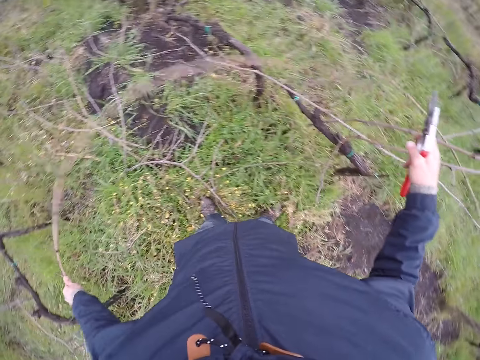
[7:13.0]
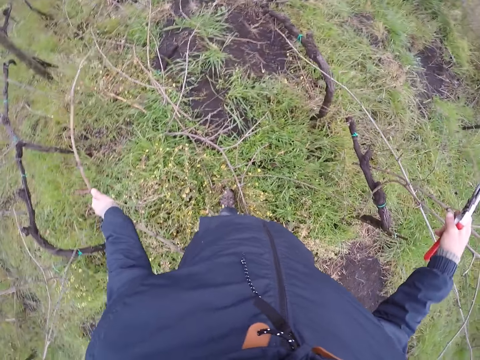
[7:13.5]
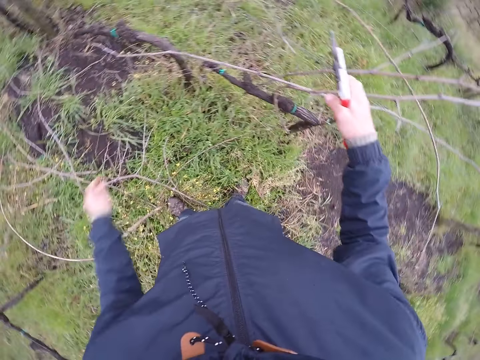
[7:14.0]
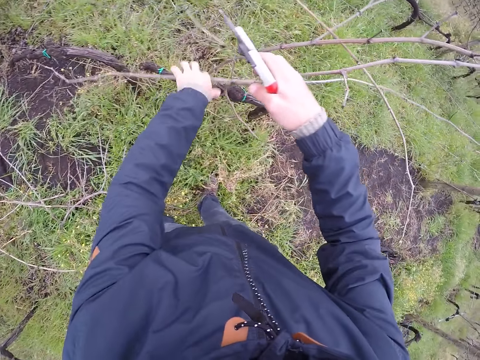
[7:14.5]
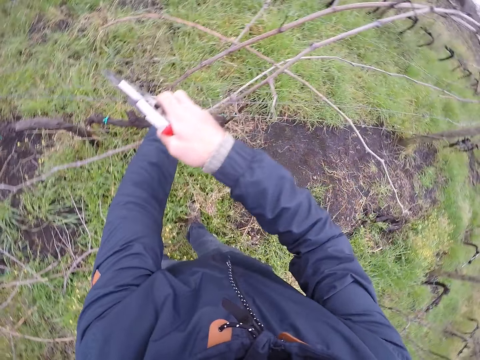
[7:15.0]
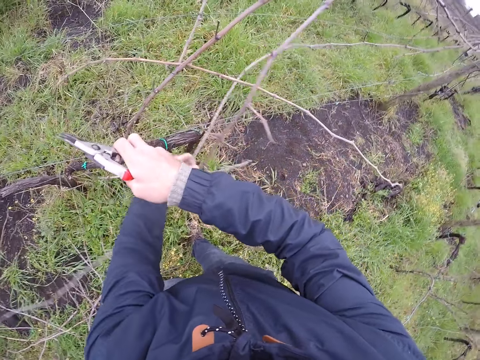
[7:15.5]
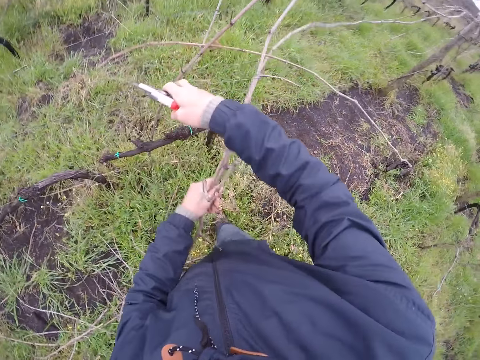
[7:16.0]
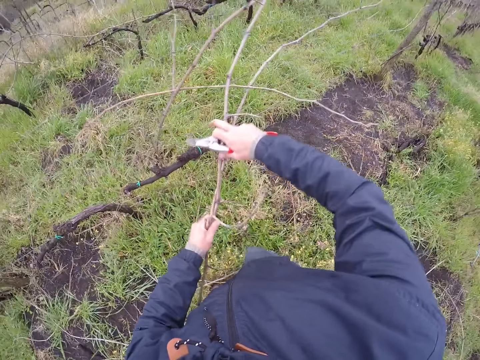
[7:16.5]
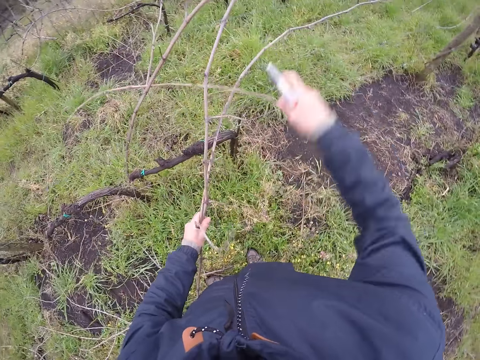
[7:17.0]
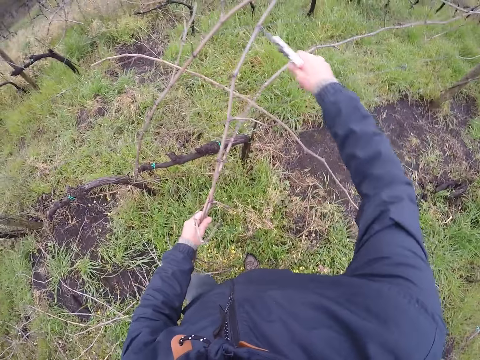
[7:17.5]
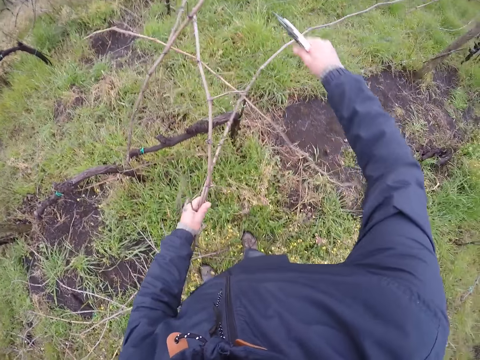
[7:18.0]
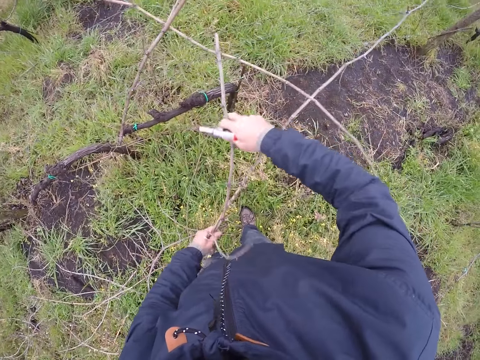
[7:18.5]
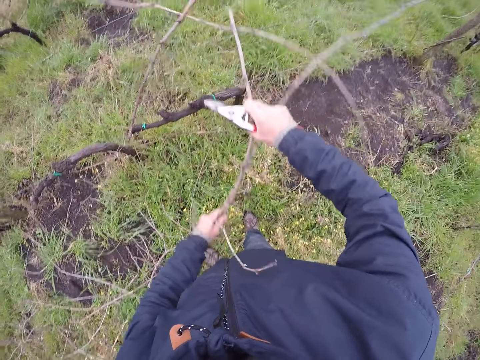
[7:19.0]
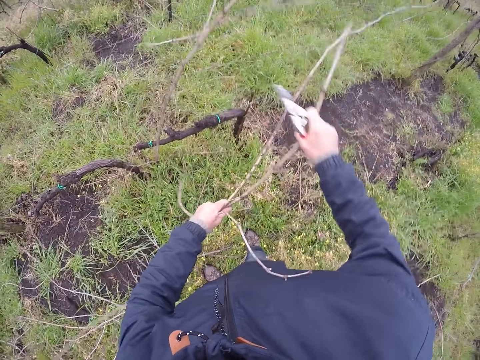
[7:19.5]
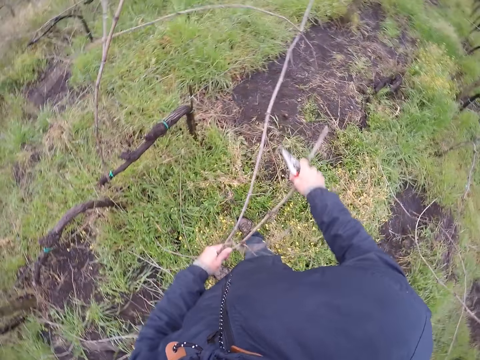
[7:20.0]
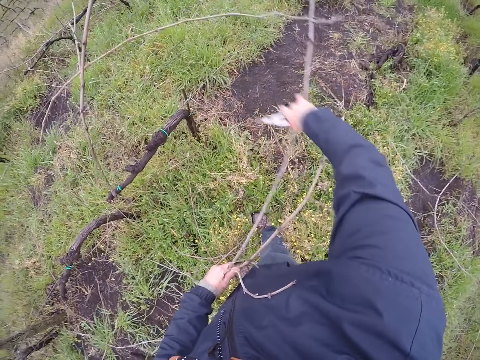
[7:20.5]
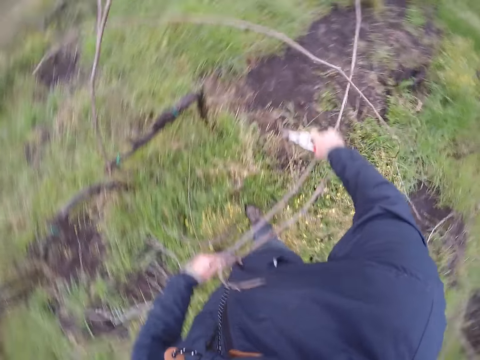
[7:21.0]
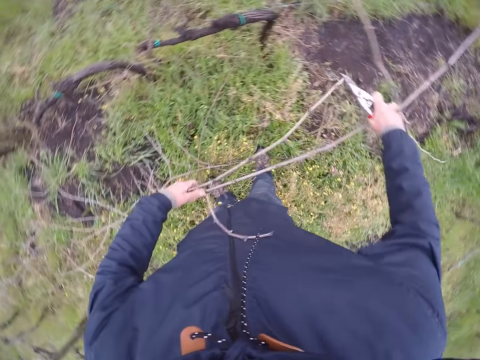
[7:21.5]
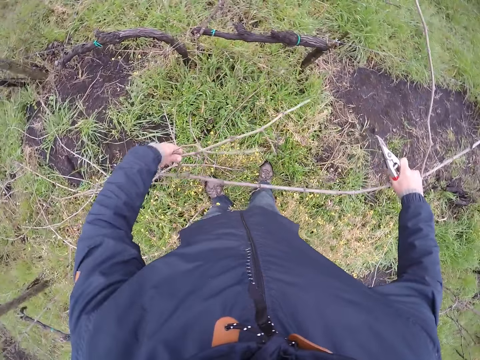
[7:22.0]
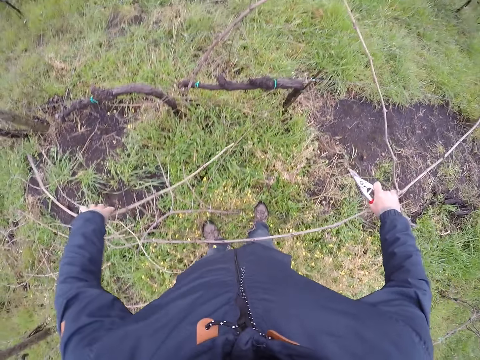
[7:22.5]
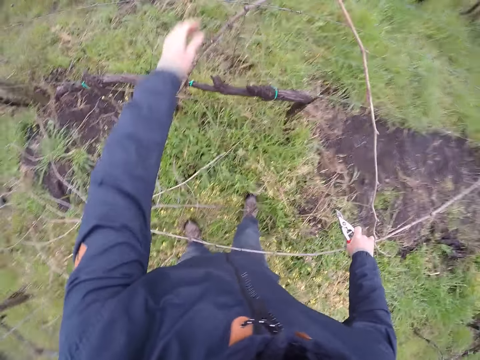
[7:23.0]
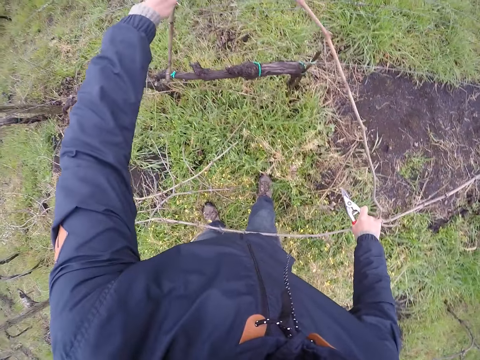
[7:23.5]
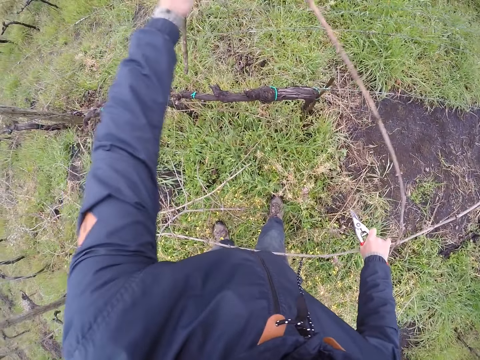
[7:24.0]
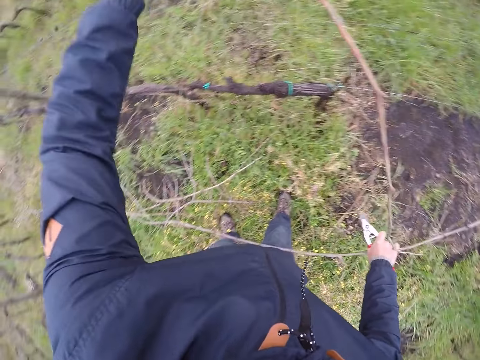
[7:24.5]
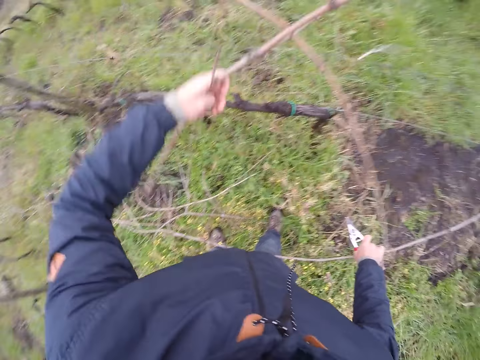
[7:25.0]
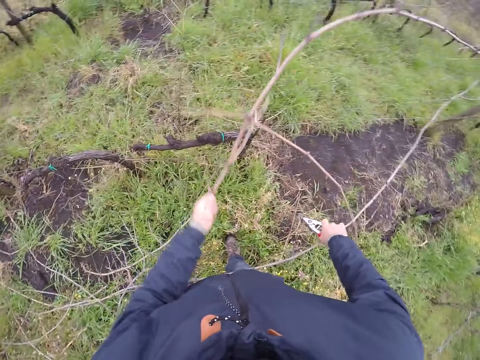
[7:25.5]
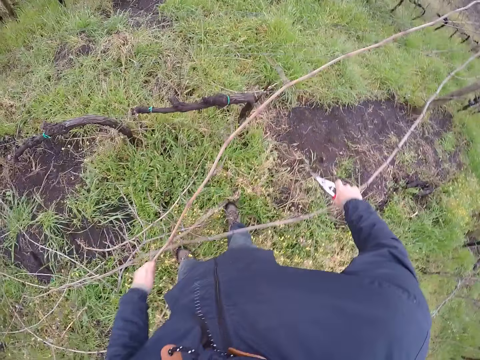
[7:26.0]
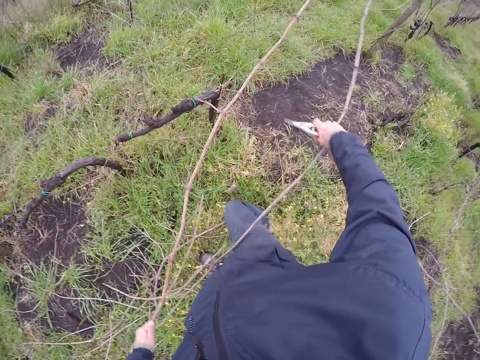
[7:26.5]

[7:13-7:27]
The camera wearer drops the branch on the ground with his left hand. He holds the branches with both hands. He trims a branch with a pruning shear. He adjusts the branches. He drops the branch on the ground with his left hand. He holds a branch with his left hand.

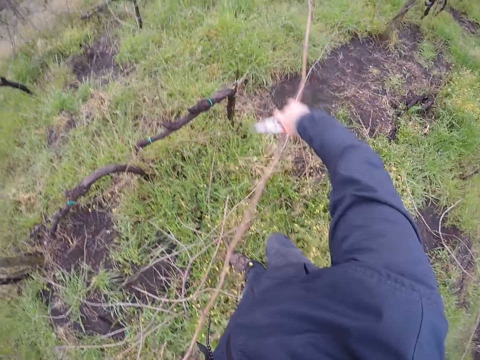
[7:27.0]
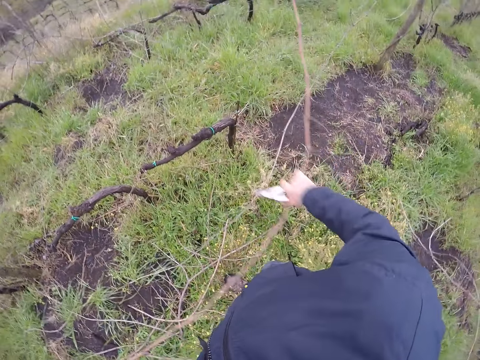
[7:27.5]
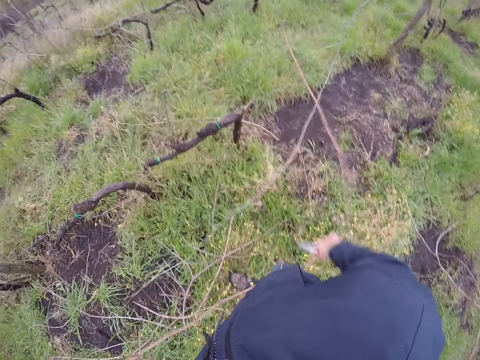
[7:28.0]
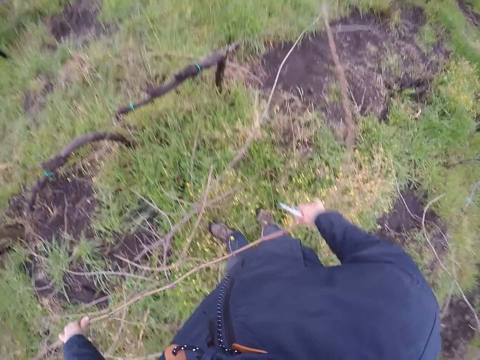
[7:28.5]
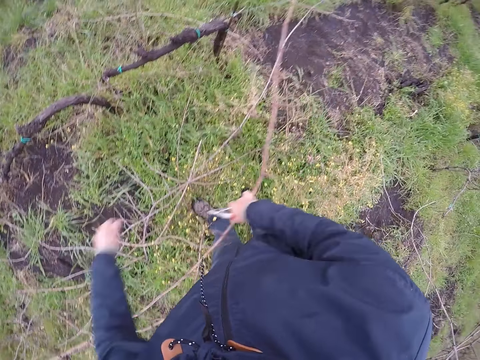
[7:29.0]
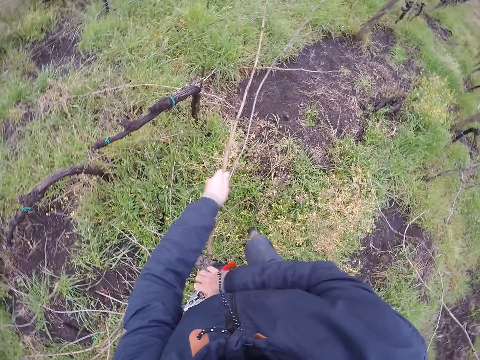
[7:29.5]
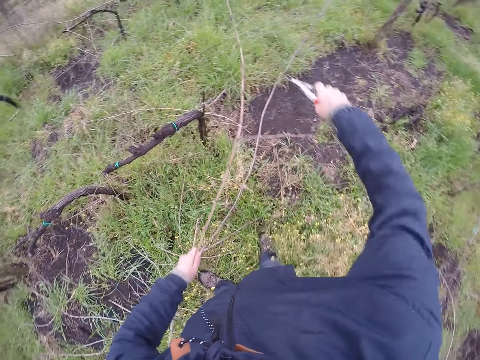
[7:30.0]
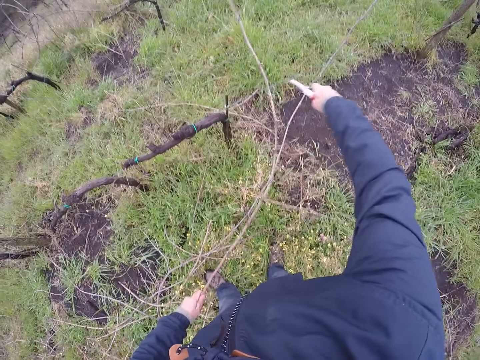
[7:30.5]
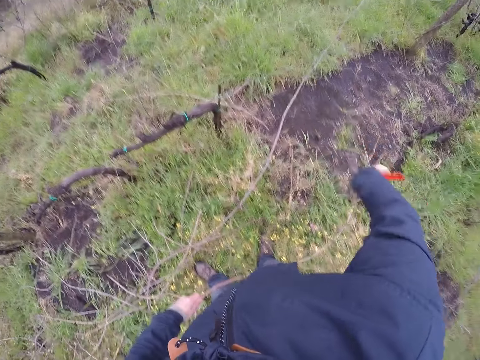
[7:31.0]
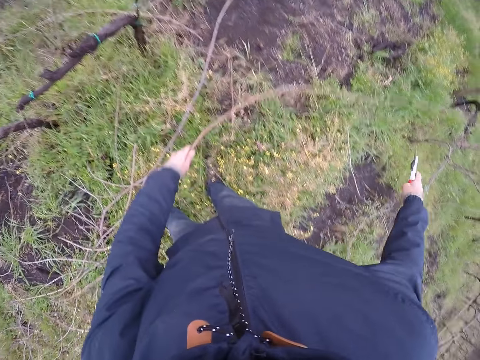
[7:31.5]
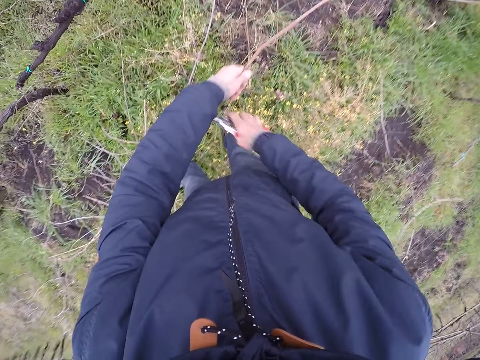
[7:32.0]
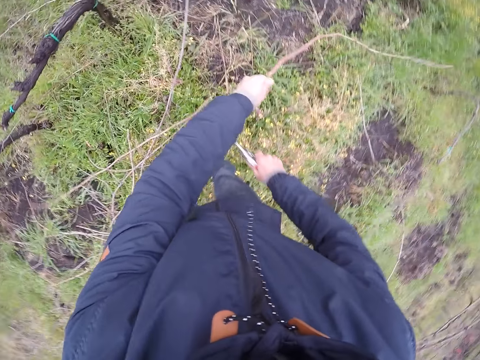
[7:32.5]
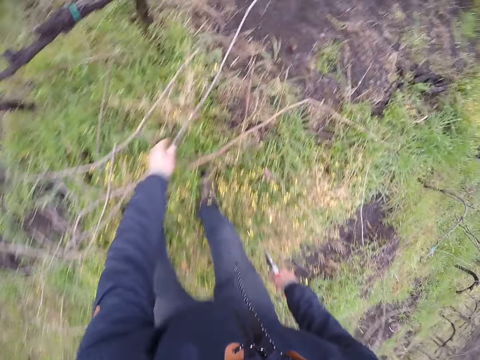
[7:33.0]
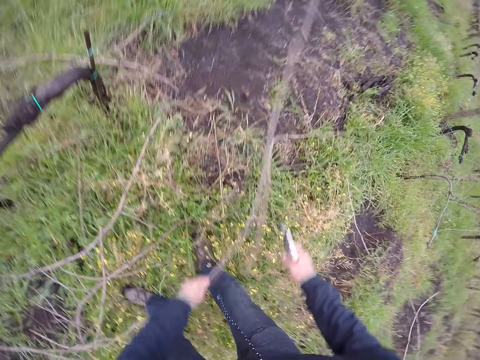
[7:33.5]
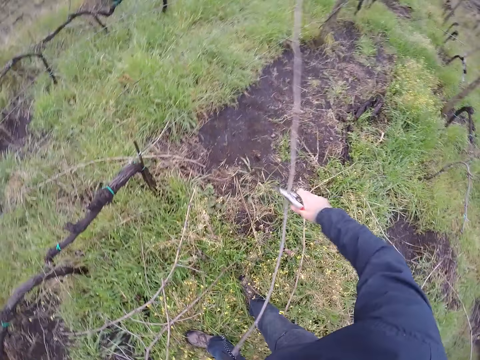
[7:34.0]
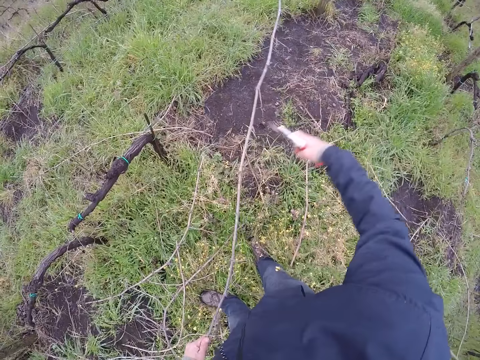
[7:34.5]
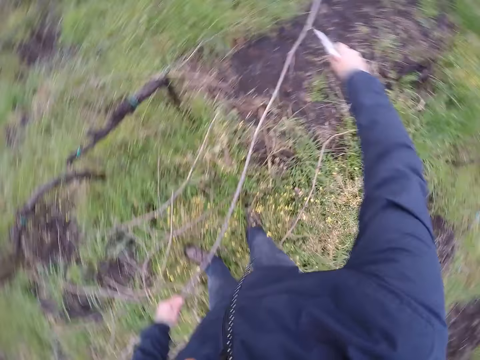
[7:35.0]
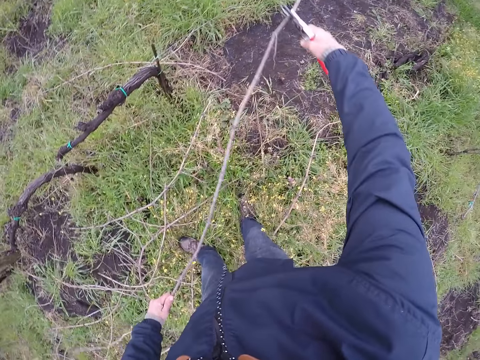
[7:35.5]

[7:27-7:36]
The camera wearer holds the branches with both hands. He pulls a branch. He clips the branch with the pliers or pruning shears in his right hand. He drops the branch on the ground with his left hand. He clips the branch with the pliers in his right hand. He holds the branches with both hands. He clips the branch with the pliers in his right hand.

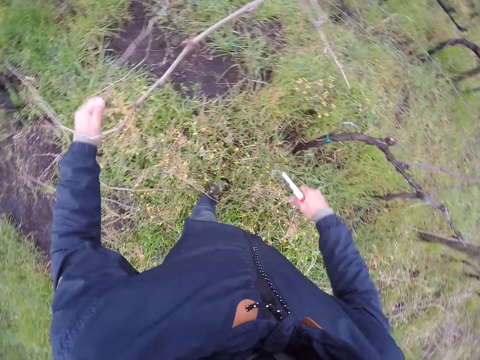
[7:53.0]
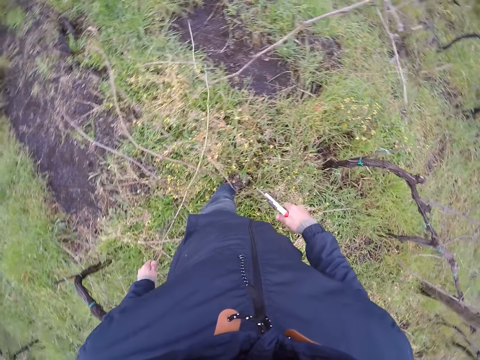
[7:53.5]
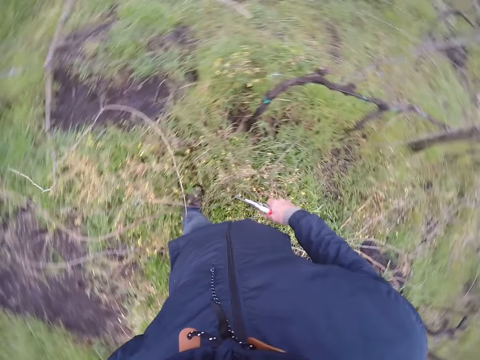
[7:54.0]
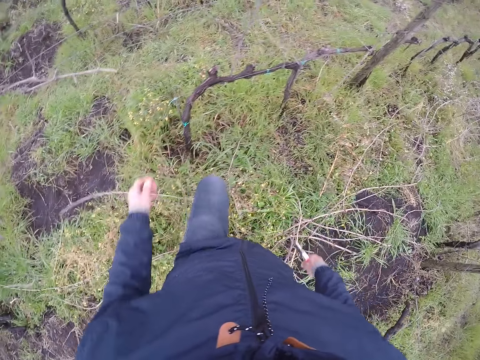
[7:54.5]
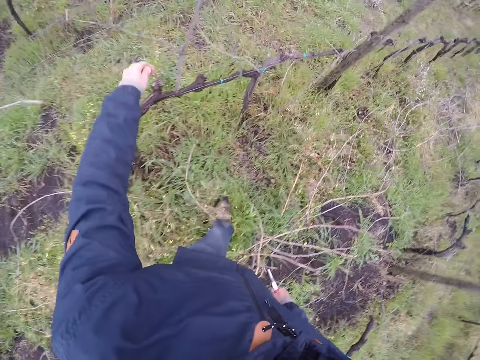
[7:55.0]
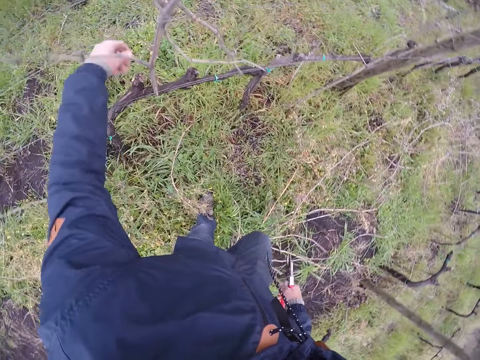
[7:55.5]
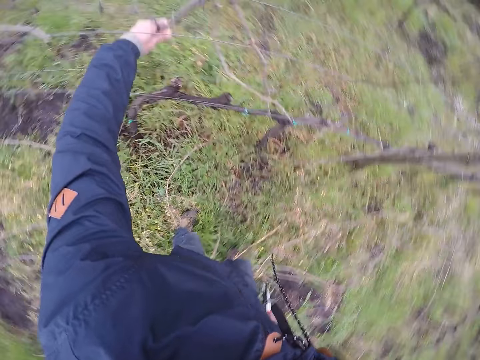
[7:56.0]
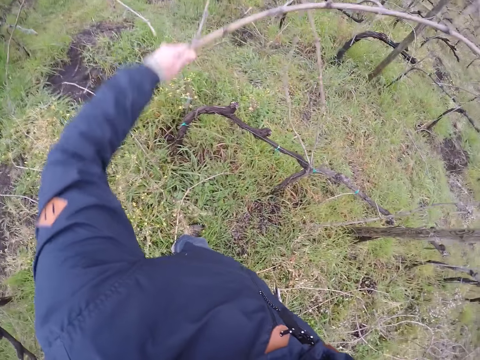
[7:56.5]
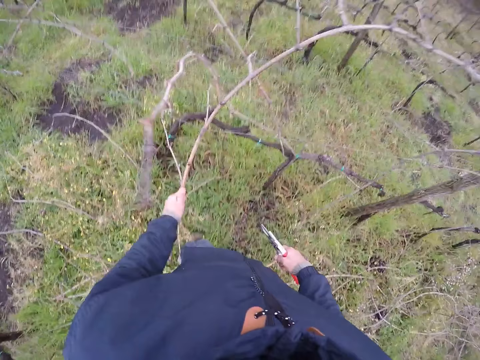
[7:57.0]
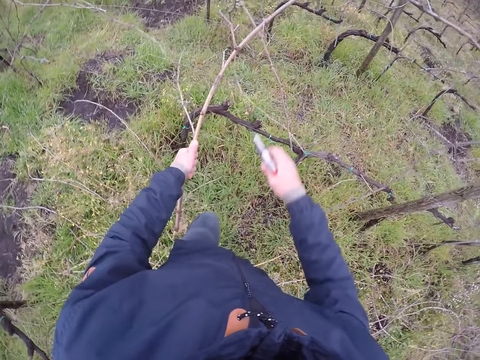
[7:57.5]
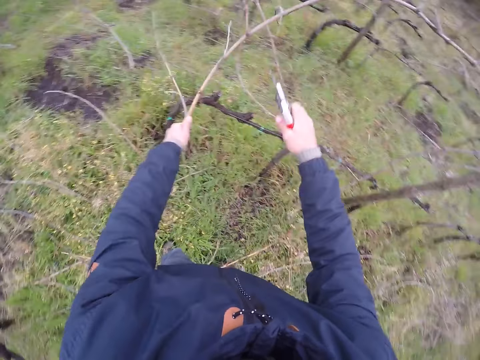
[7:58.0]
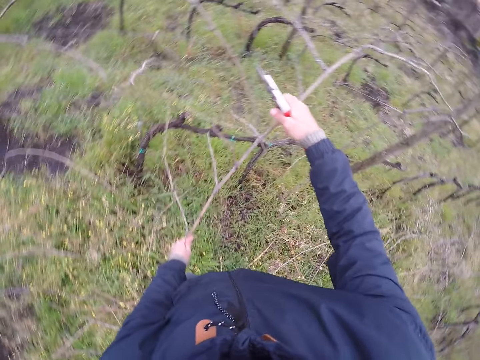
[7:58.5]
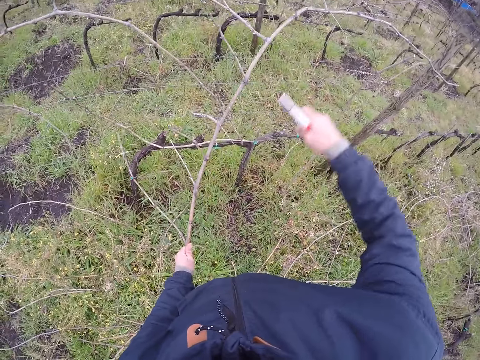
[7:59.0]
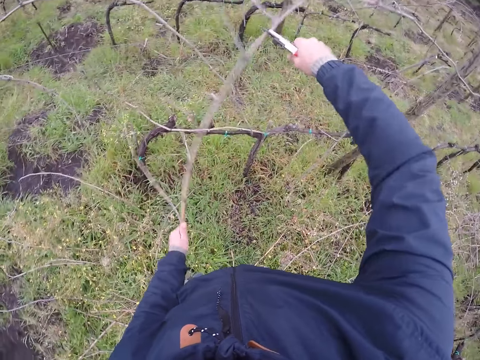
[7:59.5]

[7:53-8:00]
The camera wearer drops the branch on the ground with his left hand. He holds a branch with his left hand. He trims the branch with pruning shears.
